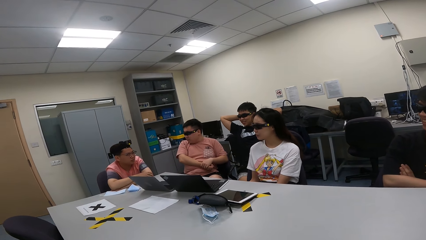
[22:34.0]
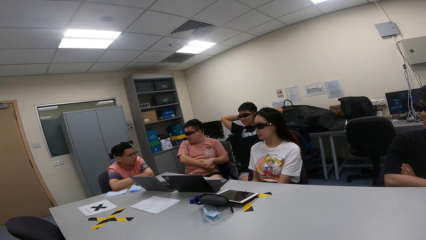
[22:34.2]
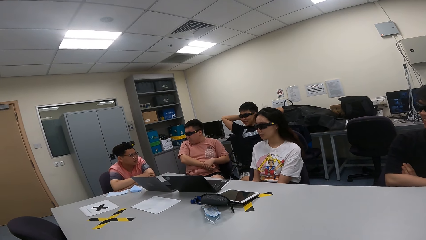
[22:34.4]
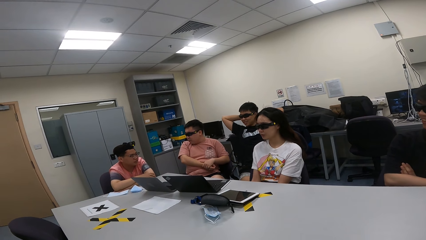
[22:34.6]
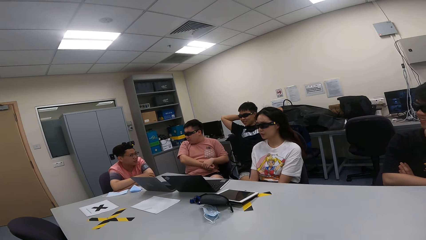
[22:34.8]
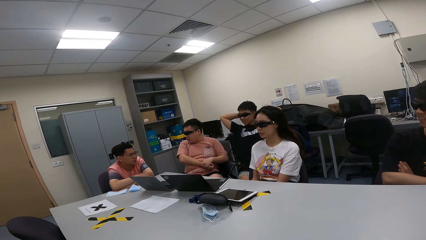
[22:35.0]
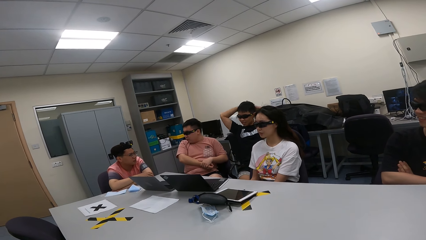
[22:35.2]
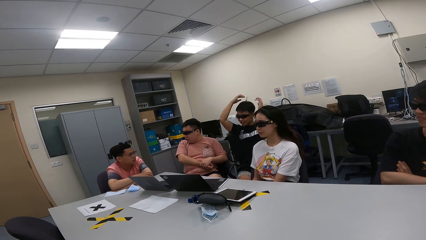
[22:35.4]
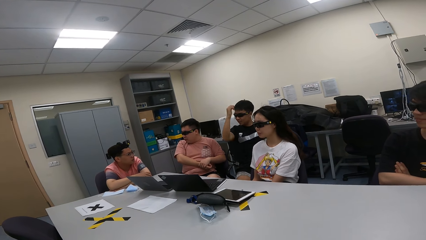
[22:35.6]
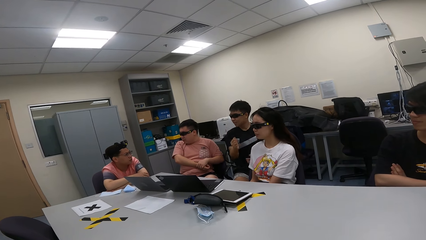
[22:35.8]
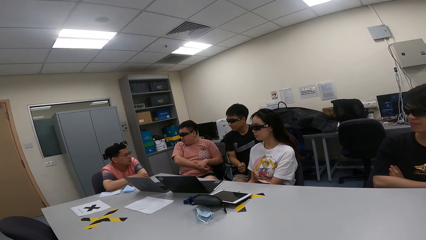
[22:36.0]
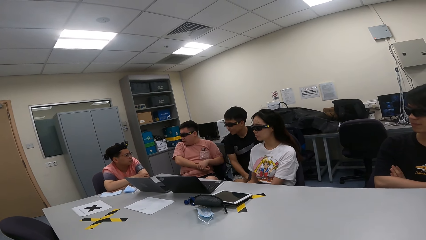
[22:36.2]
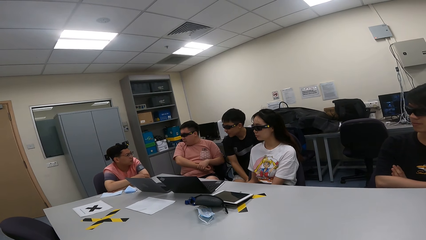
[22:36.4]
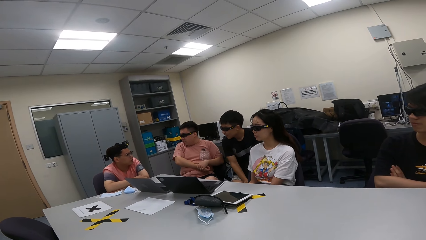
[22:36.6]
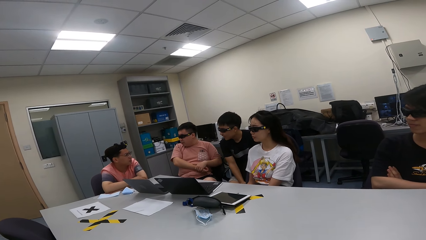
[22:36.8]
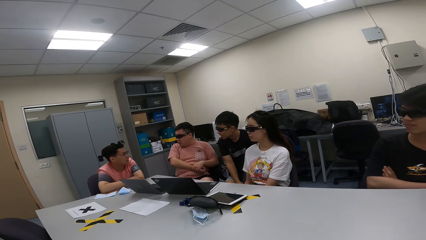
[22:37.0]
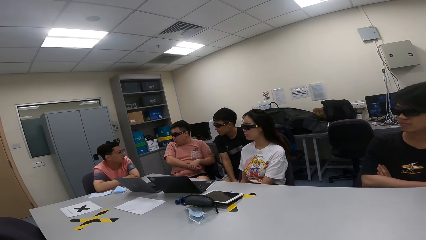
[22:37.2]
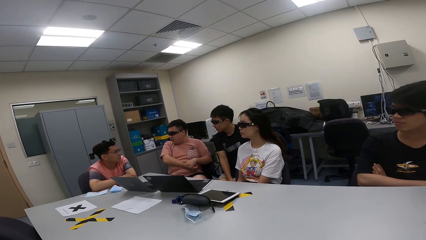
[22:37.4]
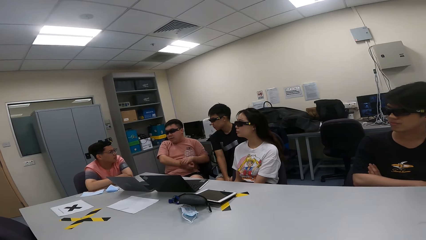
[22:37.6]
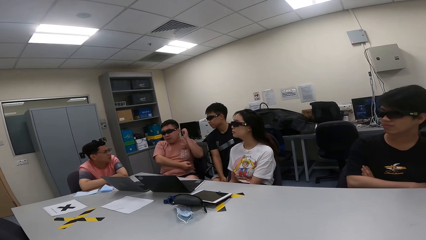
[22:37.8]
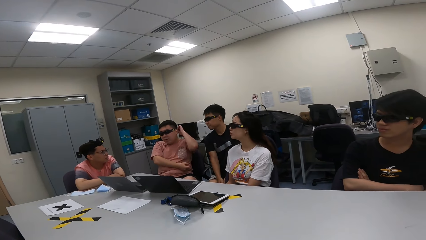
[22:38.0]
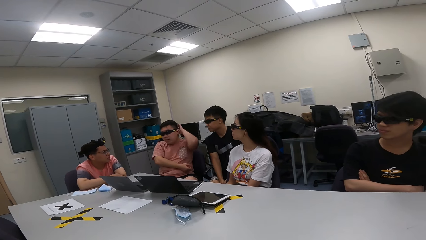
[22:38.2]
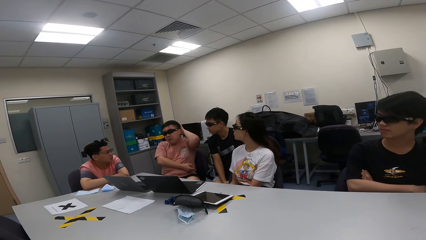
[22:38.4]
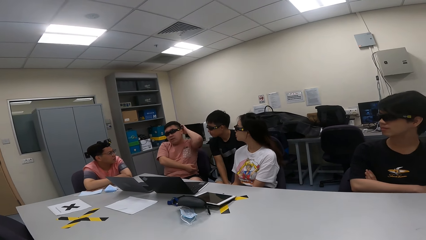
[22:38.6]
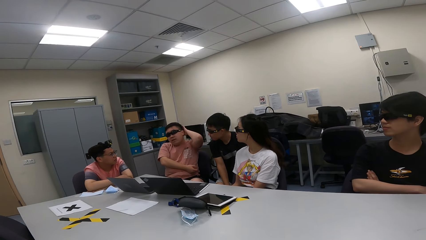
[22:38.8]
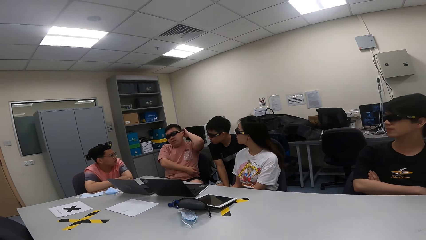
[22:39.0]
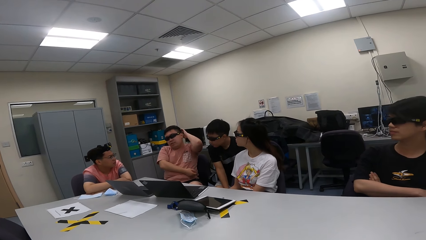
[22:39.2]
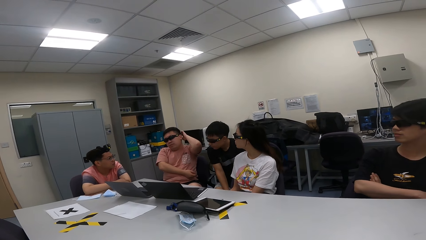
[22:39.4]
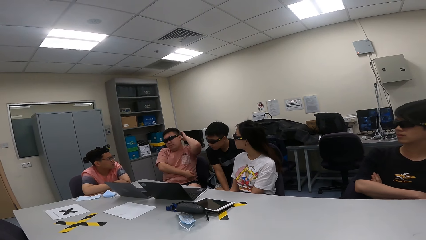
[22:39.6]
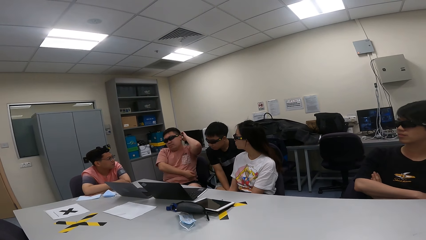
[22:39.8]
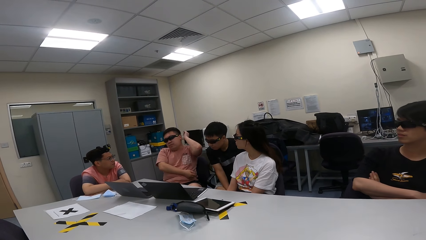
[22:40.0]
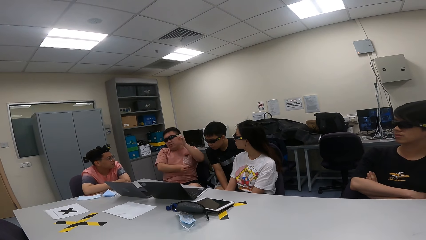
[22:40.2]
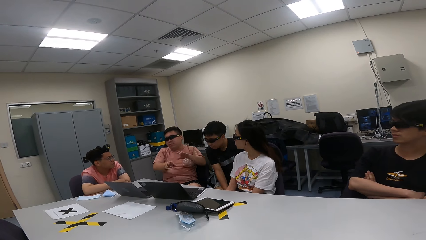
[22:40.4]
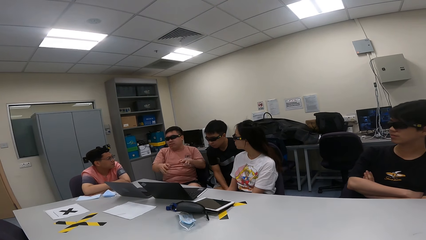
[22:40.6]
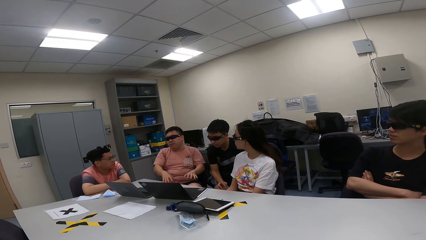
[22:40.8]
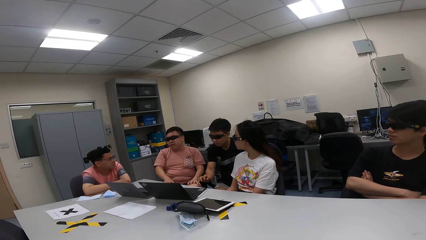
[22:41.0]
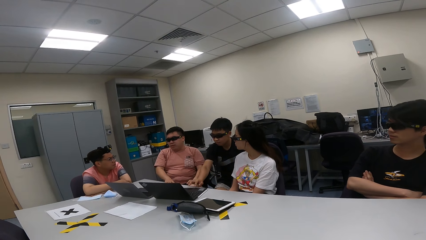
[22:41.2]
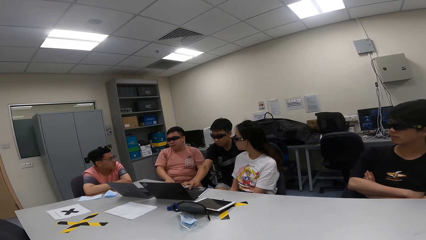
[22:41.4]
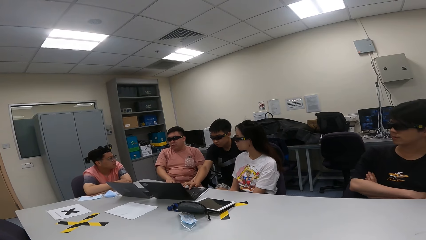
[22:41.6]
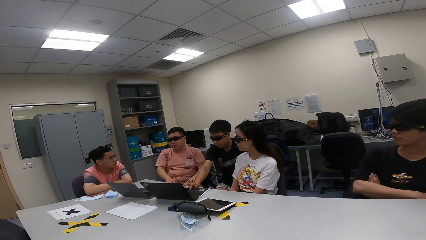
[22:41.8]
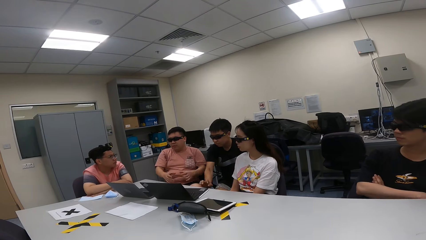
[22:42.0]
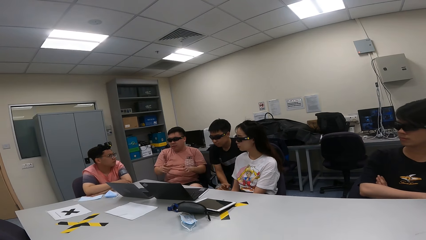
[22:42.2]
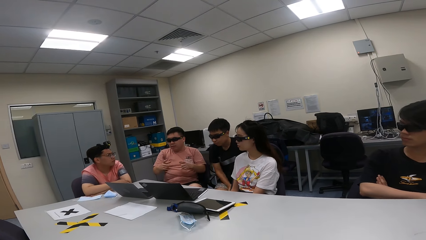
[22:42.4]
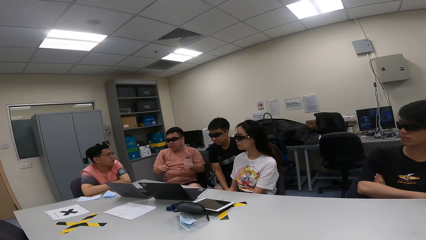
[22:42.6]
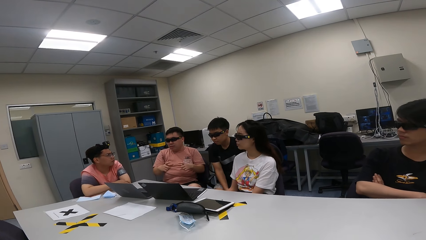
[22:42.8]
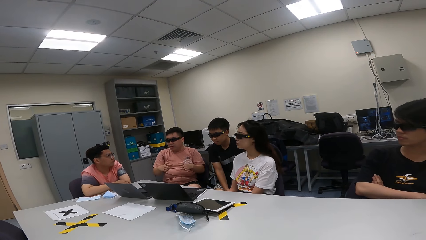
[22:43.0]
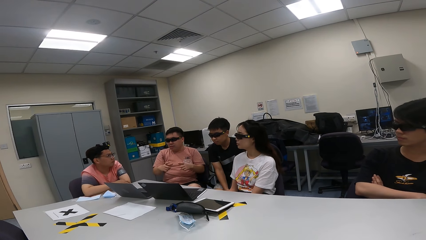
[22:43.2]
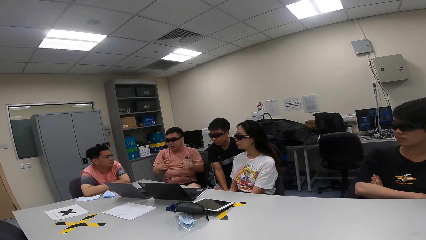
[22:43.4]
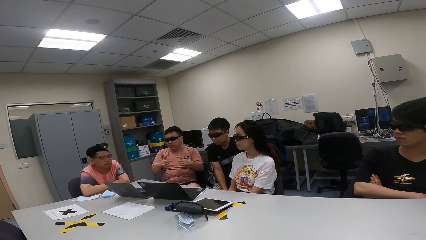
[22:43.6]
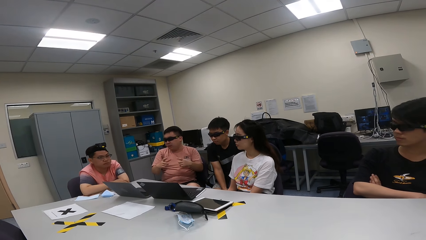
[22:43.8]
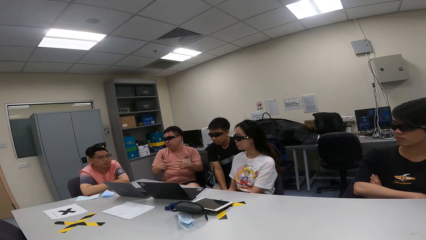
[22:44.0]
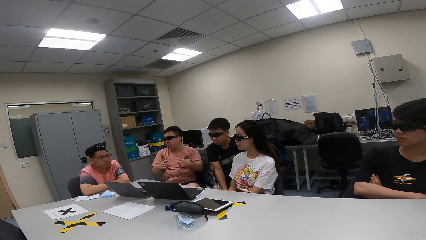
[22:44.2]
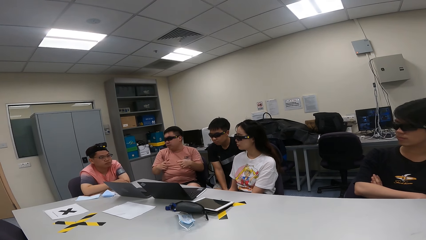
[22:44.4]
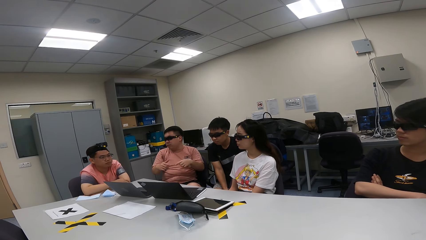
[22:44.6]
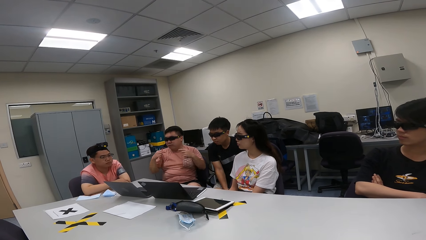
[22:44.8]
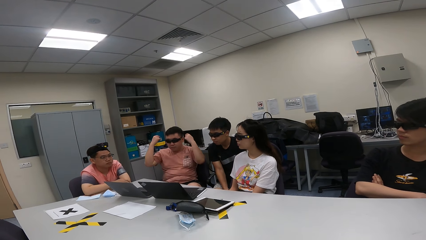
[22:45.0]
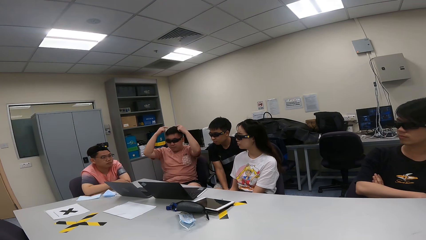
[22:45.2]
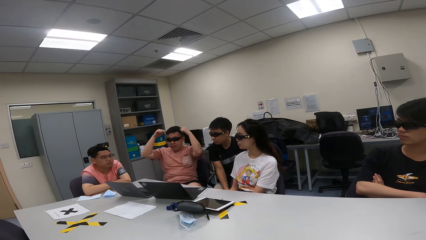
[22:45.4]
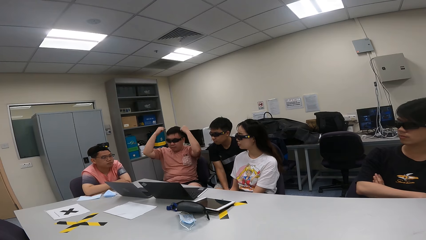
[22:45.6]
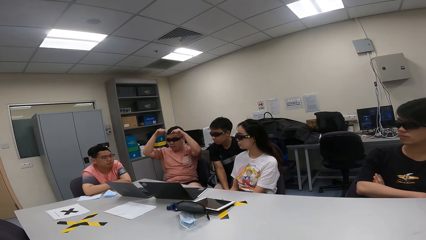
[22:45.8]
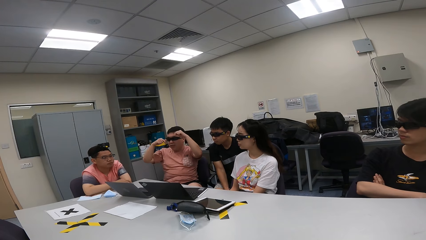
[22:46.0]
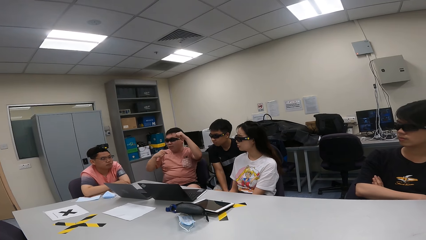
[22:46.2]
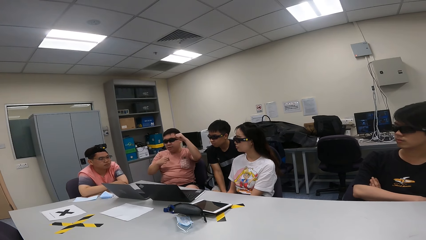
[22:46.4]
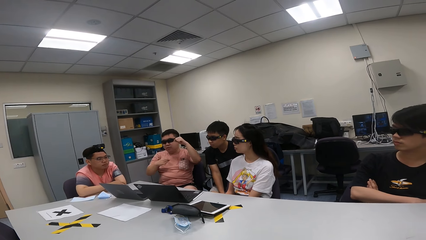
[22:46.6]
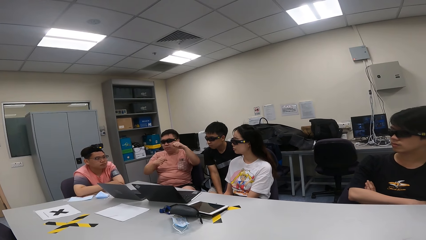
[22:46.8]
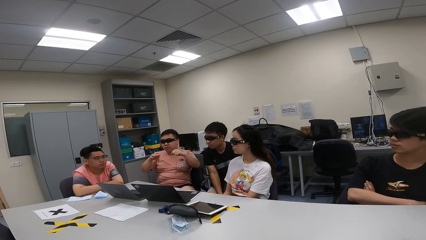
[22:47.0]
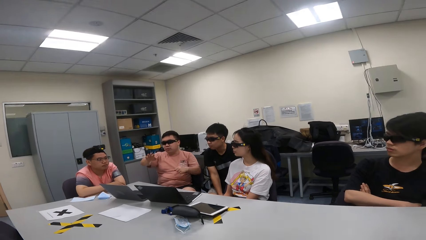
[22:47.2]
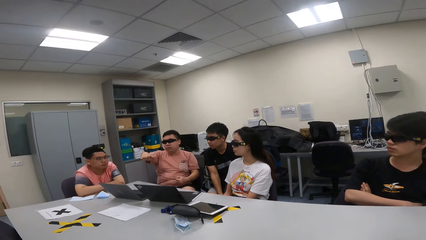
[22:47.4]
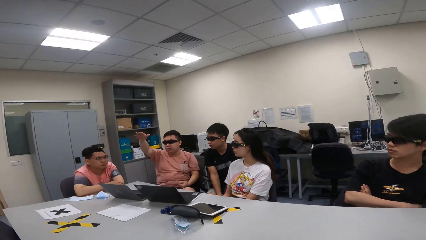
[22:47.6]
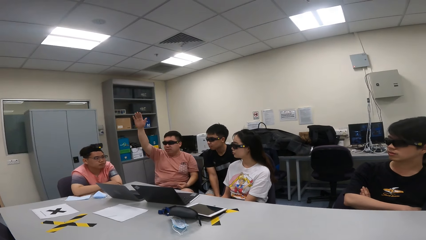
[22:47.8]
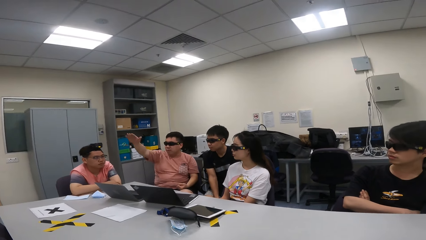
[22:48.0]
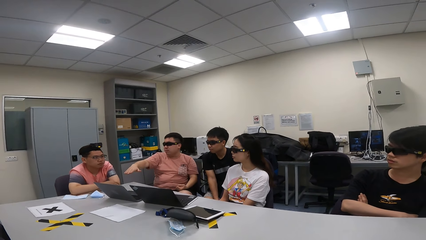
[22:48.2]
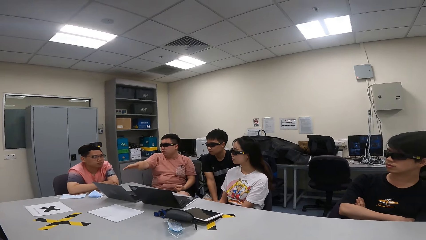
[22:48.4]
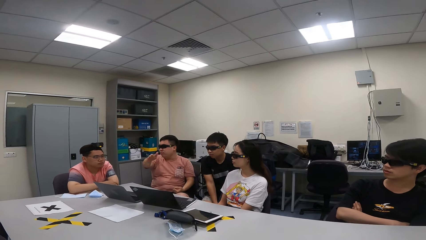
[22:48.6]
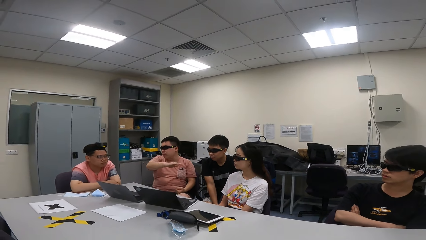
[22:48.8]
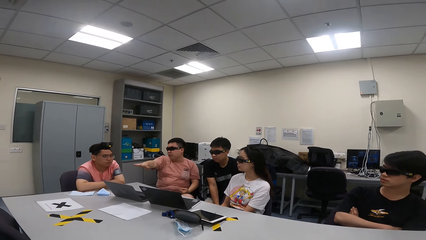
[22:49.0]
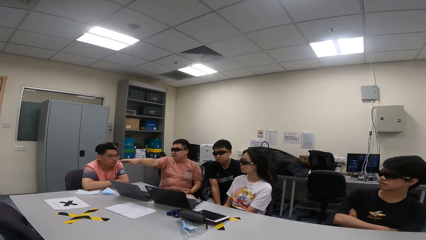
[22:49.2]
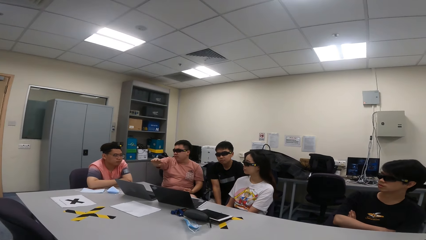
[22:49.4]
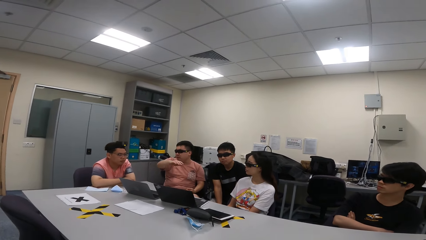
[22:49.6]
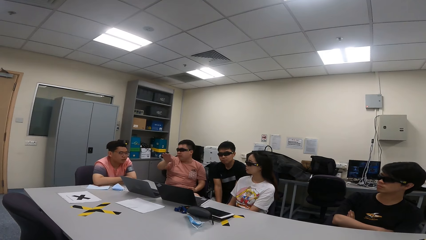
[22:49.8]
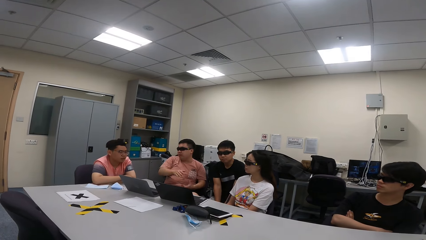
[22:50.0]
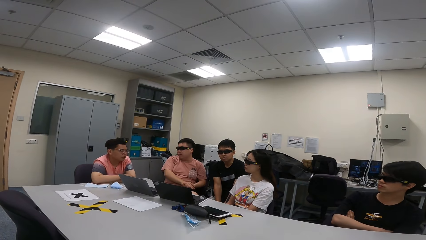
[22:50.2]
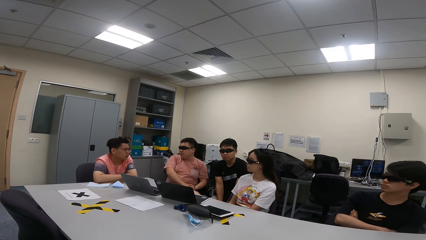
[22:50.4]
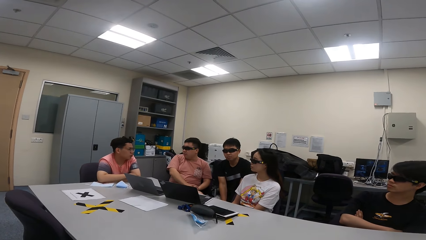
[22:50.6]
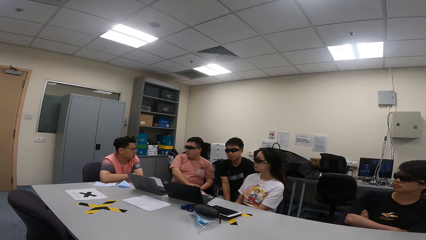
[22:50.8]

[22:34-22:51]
A man scratches the head and sways hands in the air. Another man touches the laptop. The first man sways hands in the air and demonstrates with his hands.
